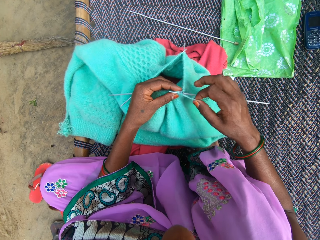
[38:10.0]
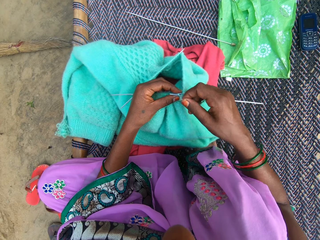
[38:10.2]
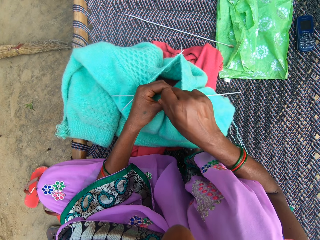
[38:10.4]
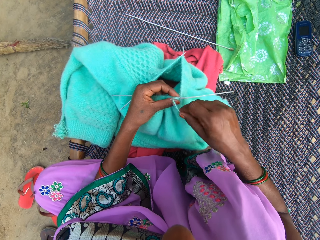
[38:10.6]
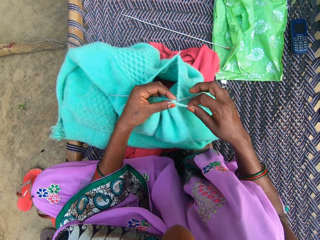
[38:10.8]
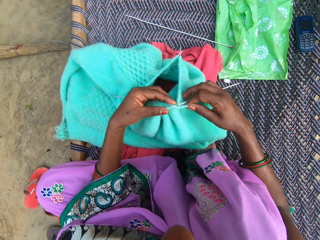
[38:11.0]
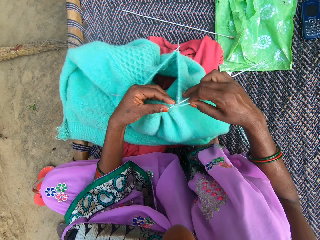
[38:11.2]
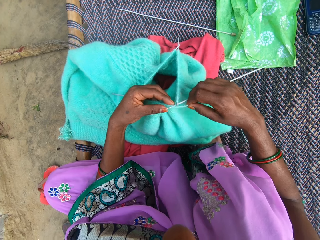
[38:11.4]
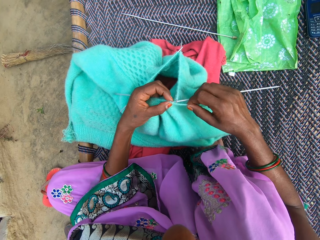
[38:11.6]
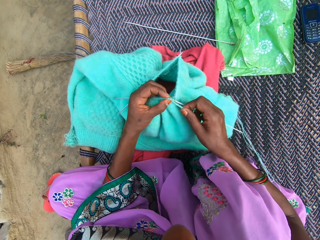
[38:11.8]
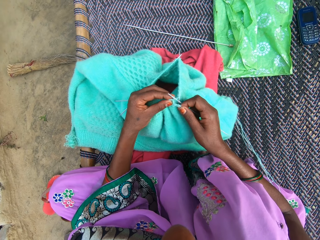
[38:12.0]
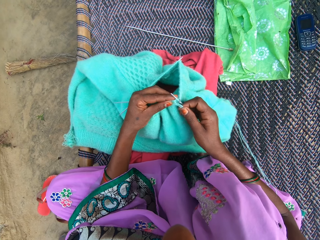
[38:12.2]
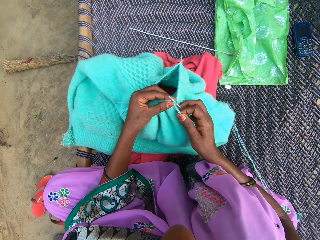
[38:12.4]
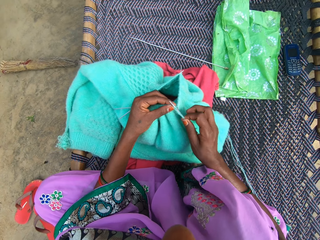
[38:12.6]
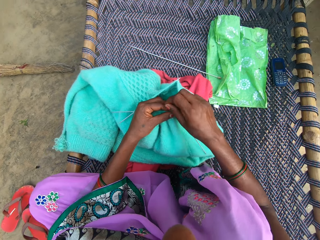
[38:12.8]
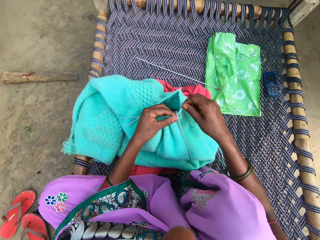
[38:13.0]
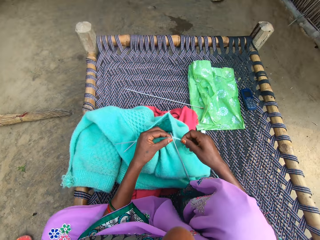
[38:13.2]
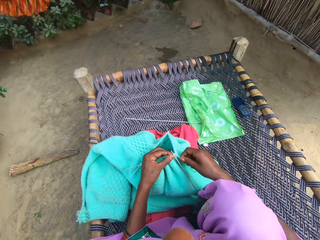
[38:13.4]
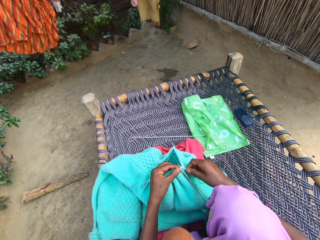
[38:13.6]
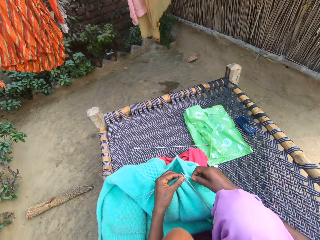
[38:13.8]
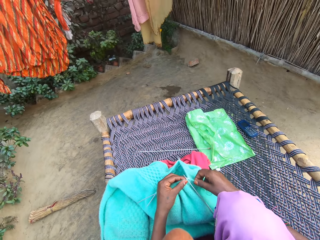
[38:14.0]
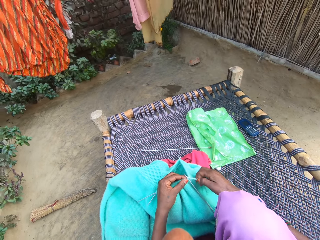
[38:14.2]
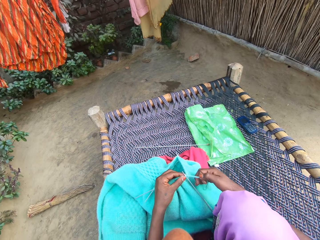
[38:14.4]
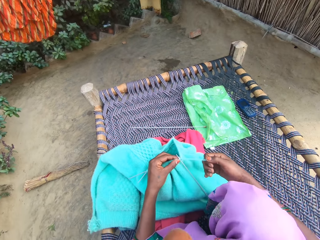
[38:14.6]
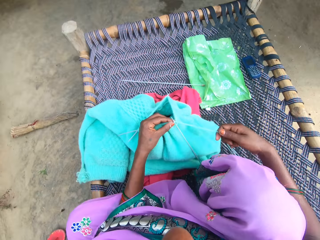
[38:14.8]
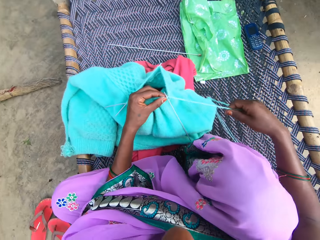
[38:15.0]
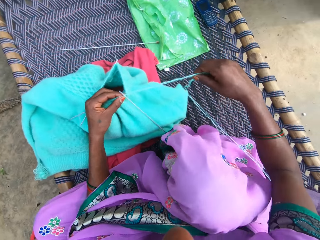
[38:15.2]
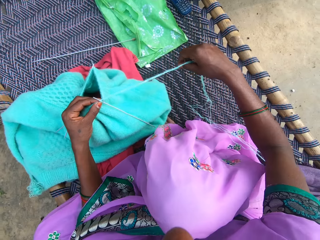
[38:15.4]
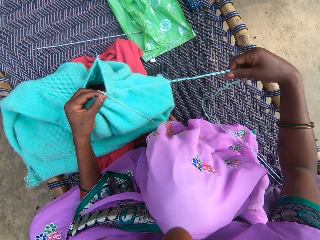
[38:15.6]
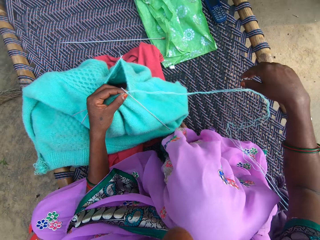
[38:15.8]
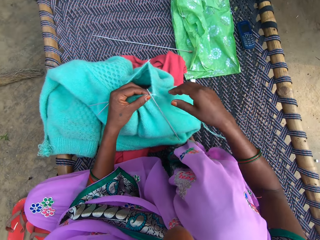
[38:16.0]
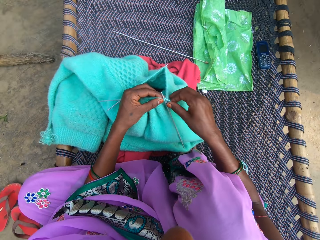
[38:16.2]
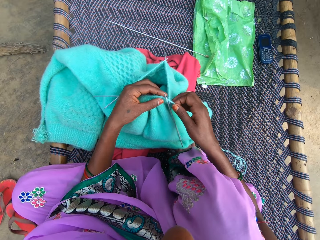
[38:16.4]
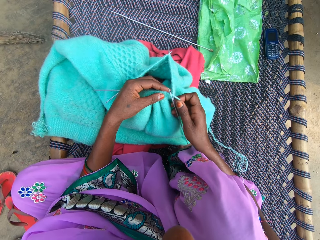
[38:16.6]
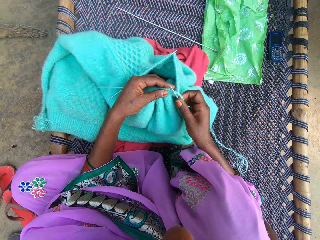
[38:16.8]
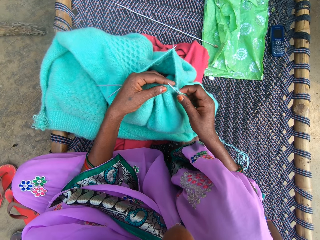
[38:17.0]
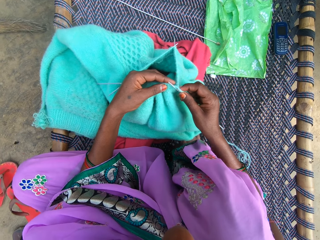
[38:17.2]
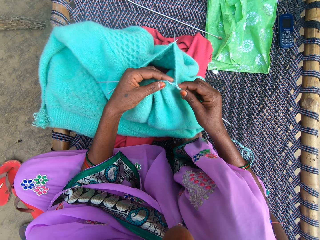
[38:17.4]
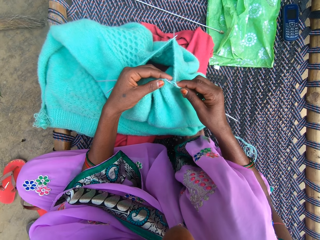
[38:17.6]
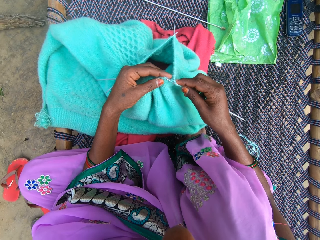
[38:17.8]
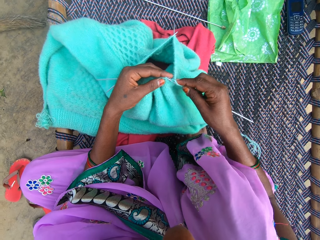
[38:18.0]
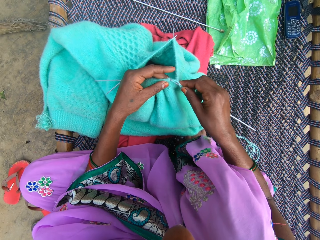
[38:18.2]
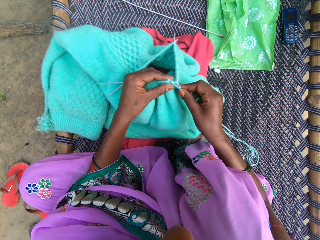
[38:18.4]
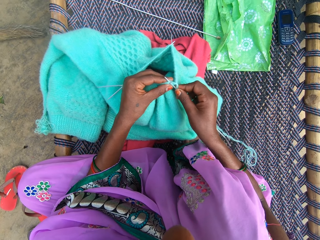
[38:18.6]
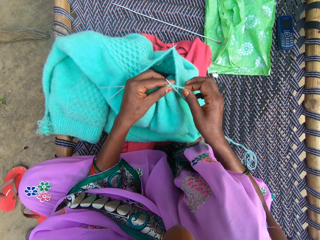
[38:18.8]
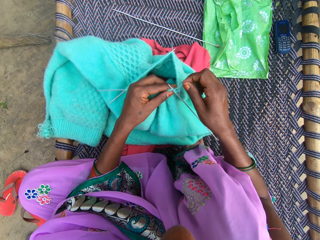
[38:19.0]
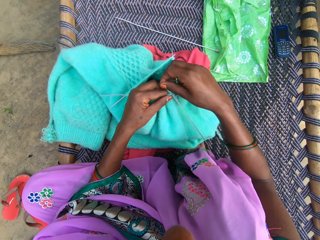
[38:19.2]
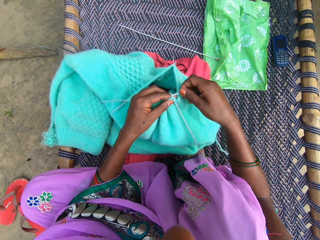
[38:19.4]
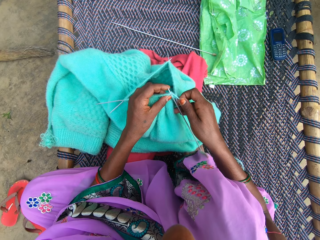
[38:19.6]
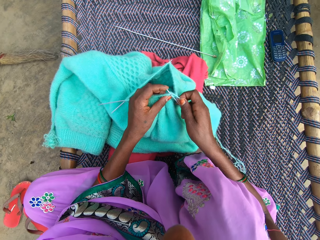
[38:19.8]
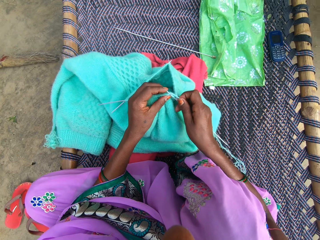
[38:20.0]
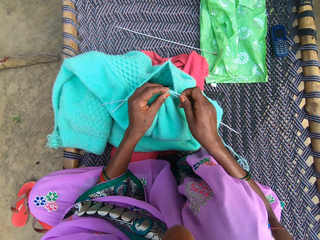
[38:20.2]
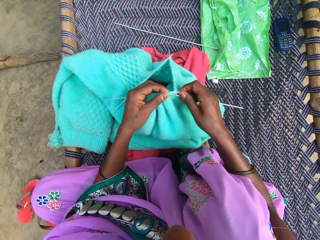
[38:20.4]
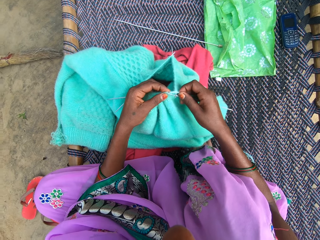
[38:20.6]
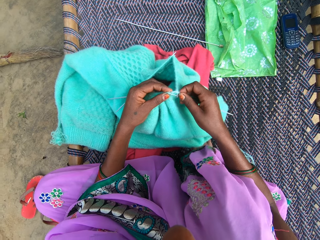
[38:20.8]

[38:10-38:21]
The camera wearer rounds the wool on the crochet. They knit the cloth, round the wool on the crochet, pull the wool, and drop the wool. They knit the cloth and round the wool on the crochet.

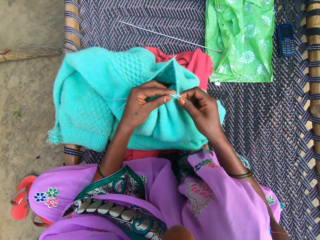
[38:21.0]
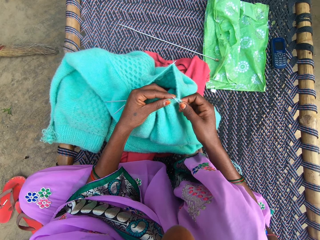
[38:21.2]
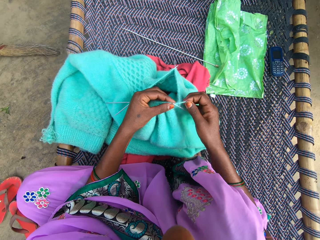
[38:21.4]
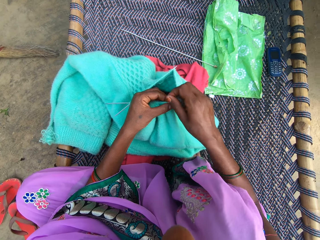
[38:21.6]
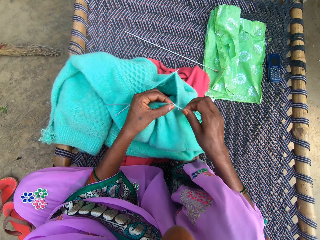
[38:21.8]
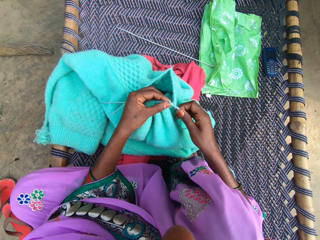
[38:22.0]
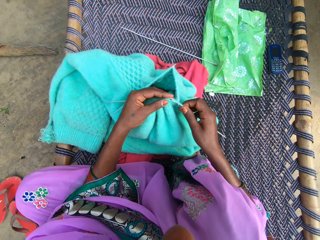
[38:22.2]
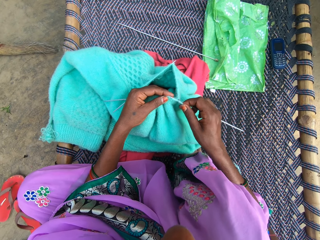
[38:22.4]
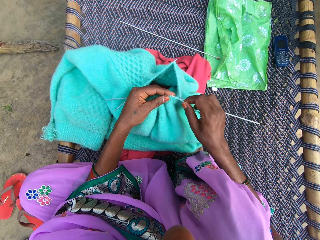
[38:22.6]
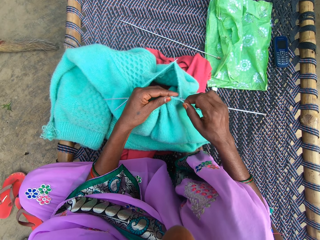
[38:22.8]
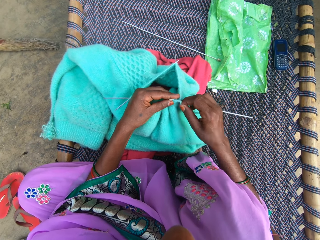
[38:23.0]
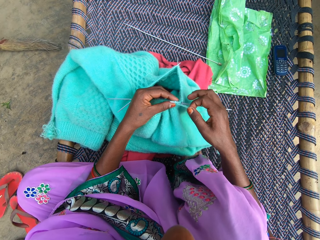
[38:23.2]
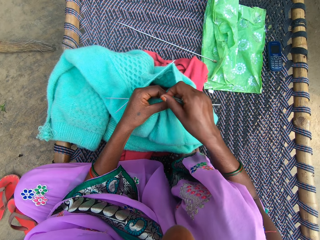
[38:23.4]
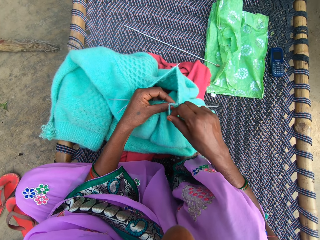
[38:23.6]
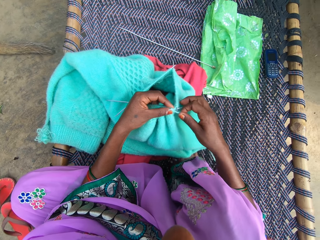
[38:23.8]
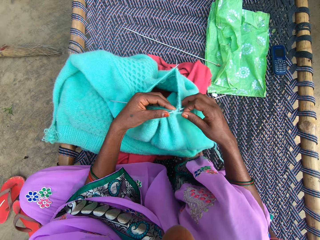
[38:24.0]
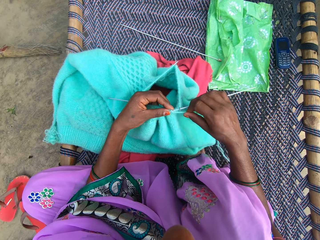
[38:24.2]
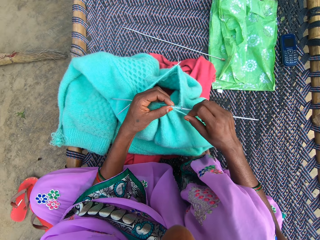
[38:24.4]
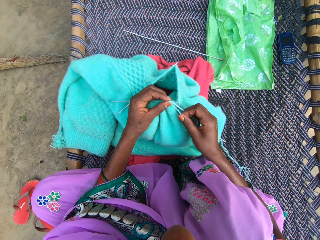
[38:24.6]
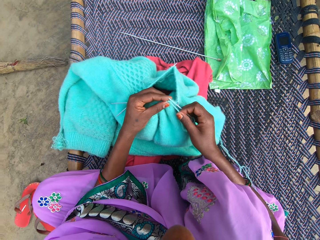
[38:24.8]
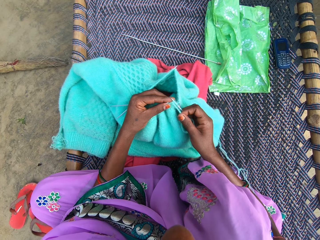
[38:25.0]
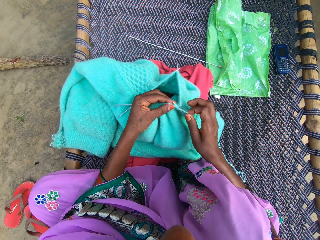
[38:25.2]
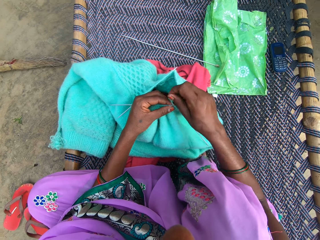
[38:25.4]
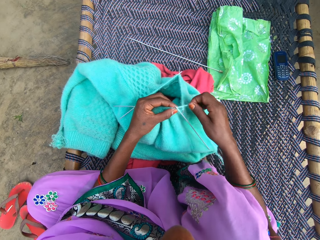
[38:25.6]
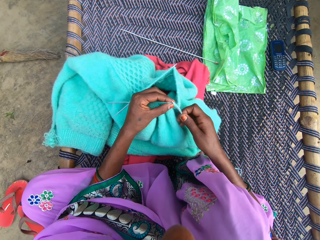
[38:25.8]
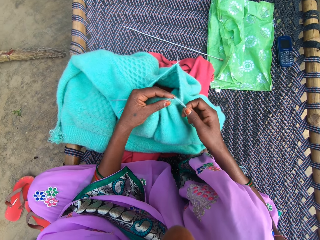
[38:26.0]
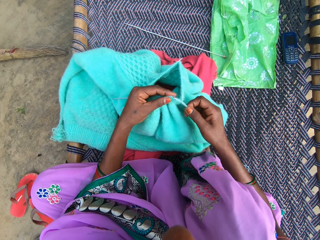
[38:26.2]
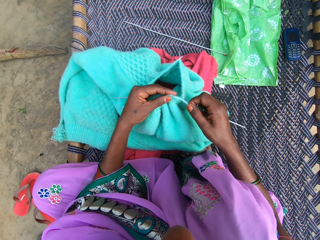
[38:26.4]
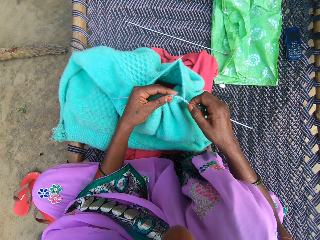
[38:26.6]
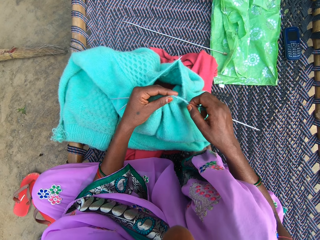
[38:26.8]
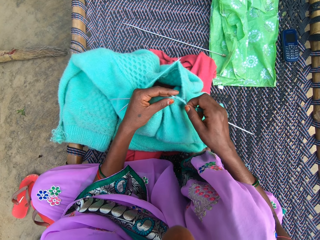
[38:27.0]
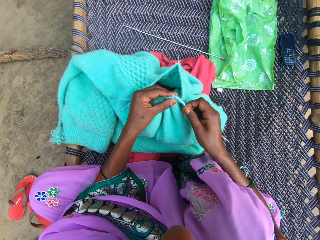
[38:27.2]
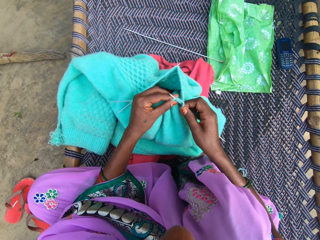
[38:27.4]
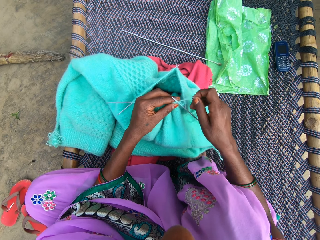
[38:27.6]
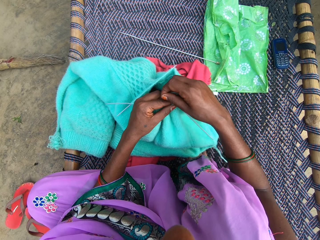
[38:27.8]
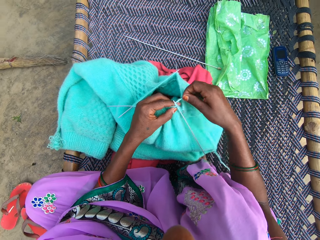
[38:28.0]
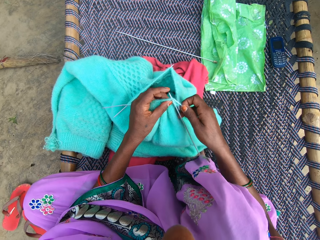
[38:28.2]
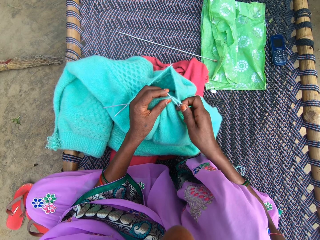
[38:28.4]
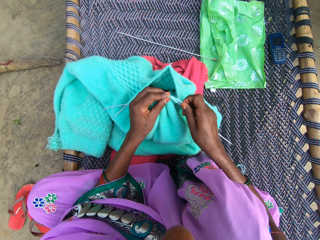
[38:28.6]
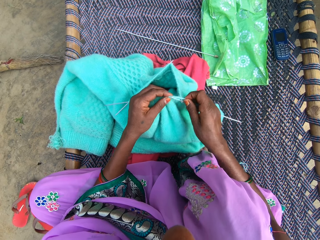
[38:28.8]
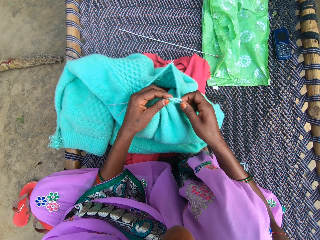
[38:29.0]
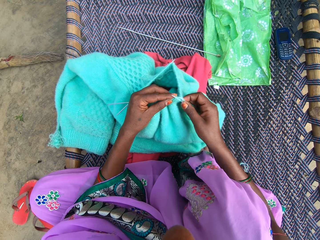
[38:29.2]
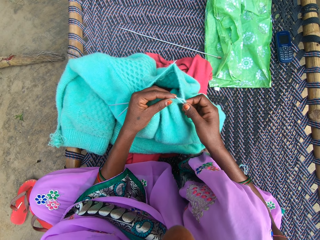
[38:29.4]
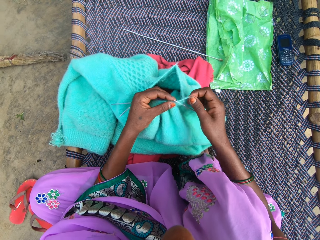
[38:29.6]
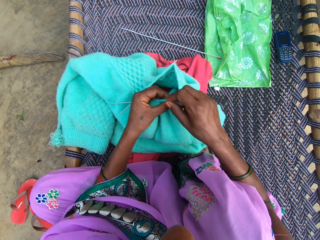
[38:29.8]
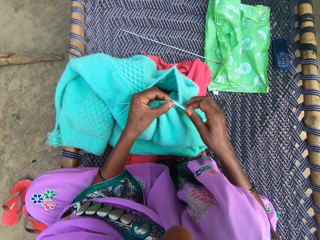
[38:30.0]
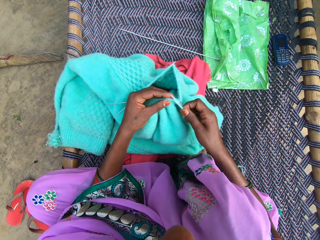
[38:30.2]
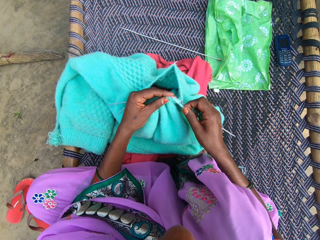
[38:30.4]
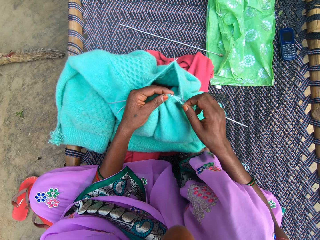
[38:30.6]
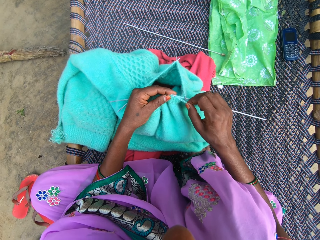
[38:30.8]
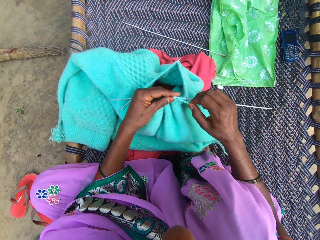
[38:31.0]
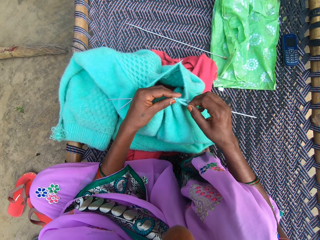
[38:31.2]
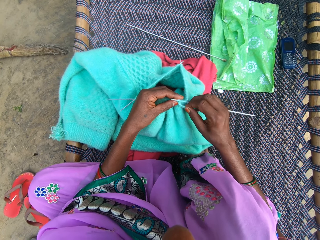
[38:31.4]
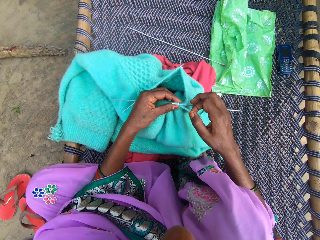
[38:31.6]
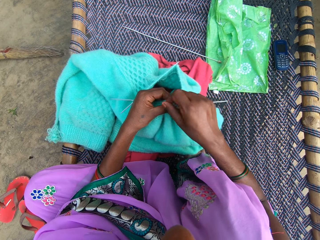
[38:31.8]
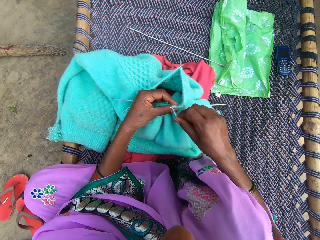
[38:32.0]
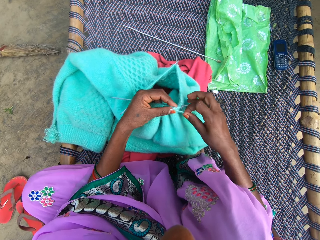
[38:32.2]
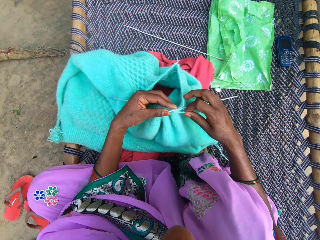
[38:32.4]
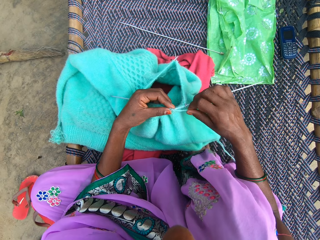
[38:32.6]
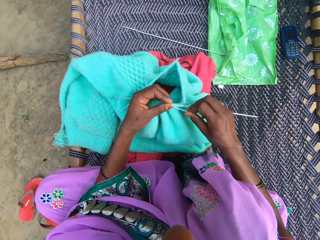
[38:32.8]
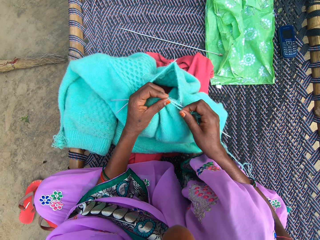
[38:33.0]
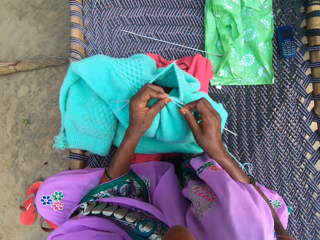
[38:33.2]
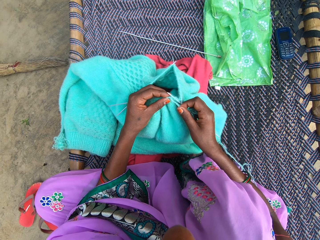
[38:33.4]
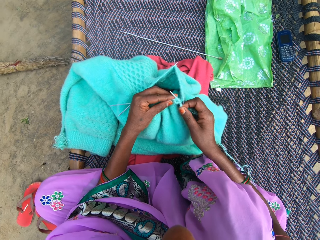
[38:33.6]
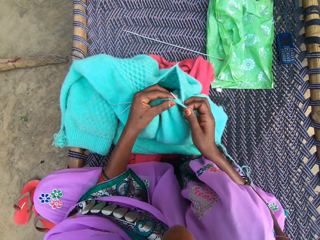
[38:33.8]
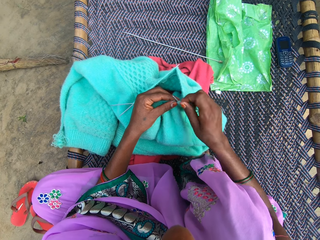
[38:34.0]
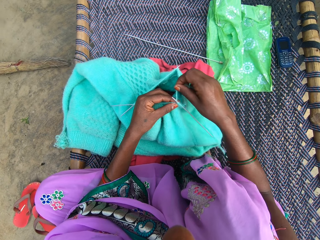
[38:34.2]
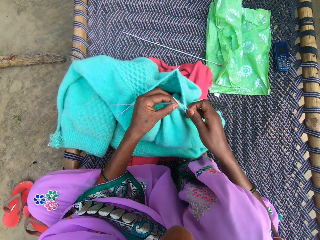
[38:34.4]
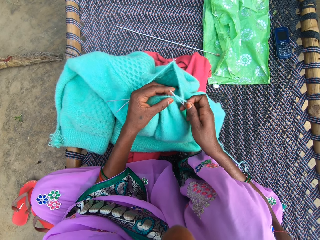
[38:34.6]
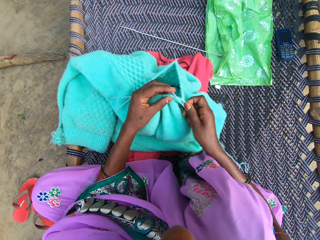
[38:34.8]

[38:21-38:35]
The camera wearer knits the cloth and rounds the wool on the crochet. They knit the cloth and round the wool on the crochet. They knit the cloth and round the wool on the crochet. They knit the cloth and round the wool on the crochet. They knit the cloth and round the wool on the crochet. They knit the cloth and round the wool on the crochet. They knit the cloth and round the wool on the crochet.
